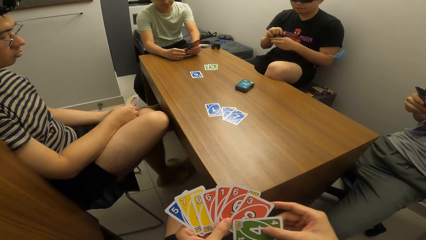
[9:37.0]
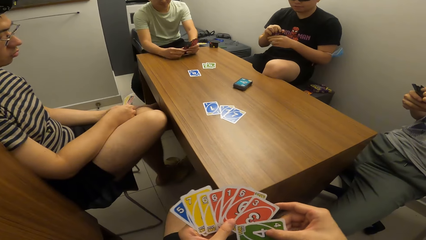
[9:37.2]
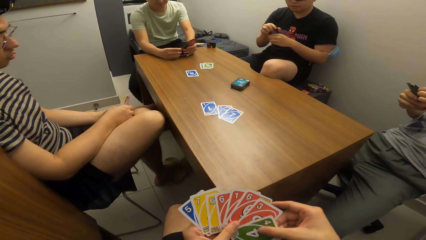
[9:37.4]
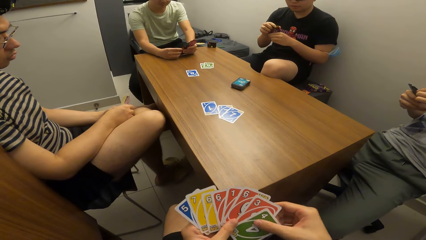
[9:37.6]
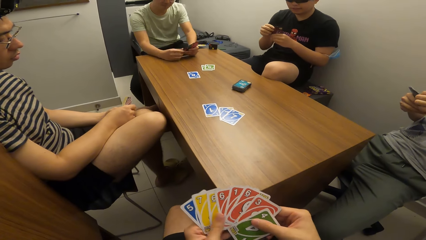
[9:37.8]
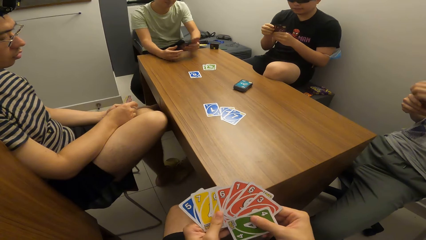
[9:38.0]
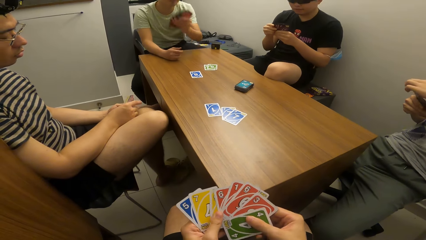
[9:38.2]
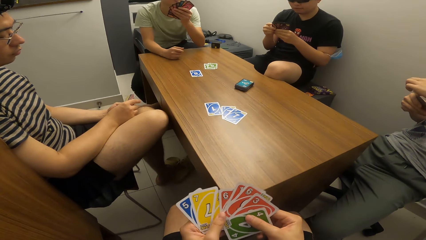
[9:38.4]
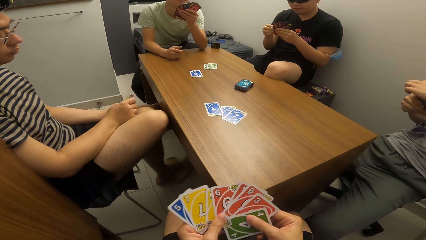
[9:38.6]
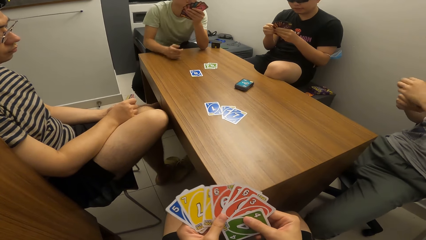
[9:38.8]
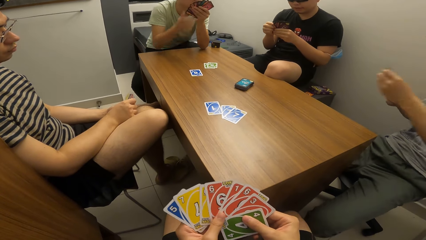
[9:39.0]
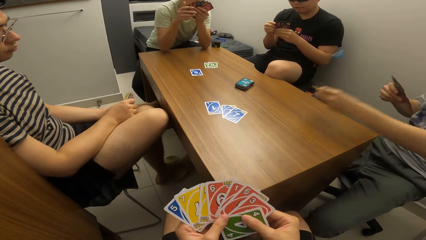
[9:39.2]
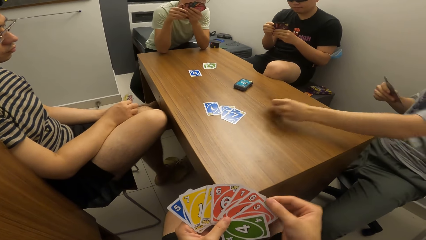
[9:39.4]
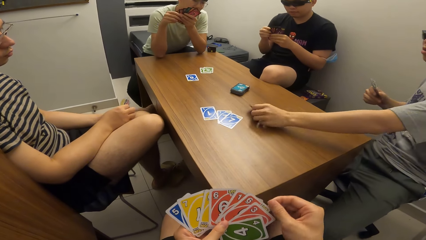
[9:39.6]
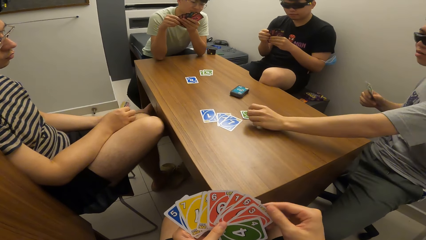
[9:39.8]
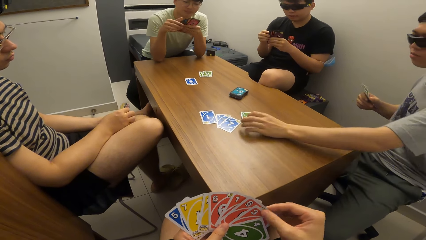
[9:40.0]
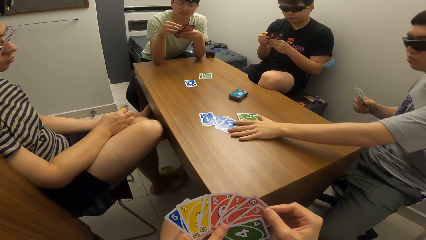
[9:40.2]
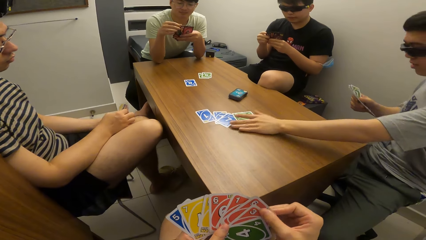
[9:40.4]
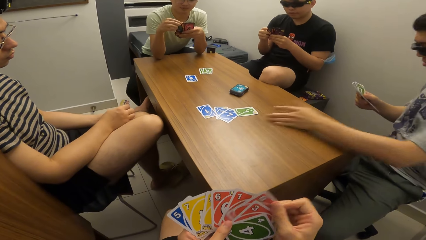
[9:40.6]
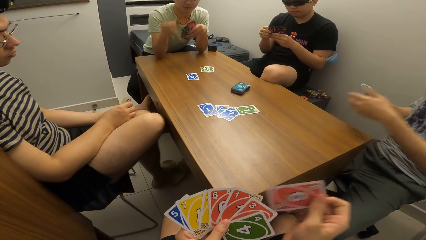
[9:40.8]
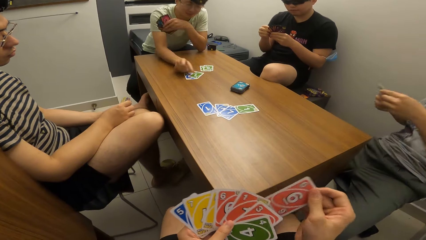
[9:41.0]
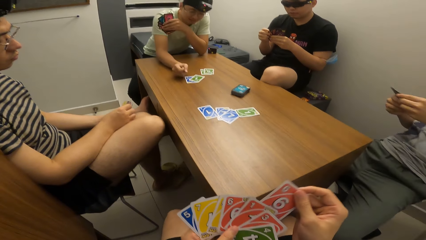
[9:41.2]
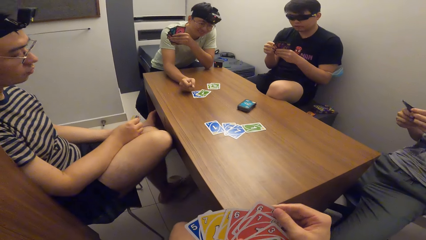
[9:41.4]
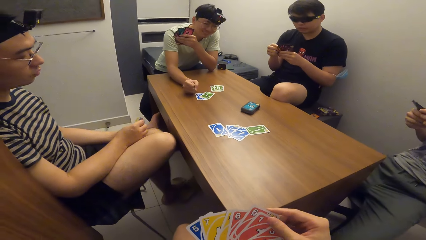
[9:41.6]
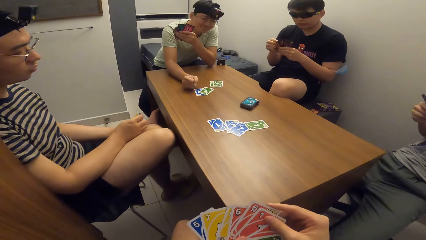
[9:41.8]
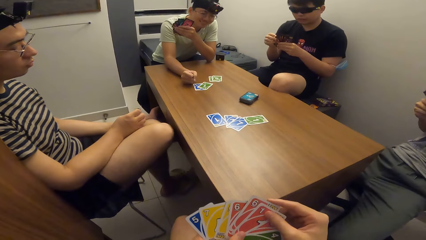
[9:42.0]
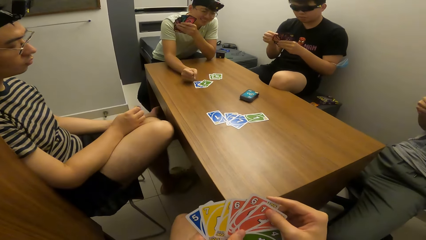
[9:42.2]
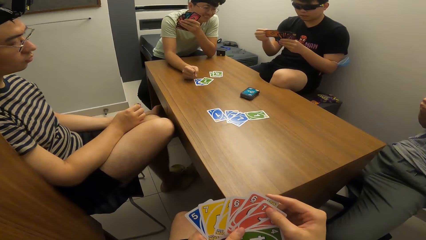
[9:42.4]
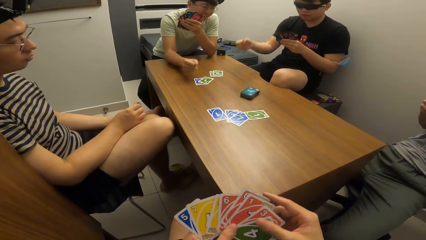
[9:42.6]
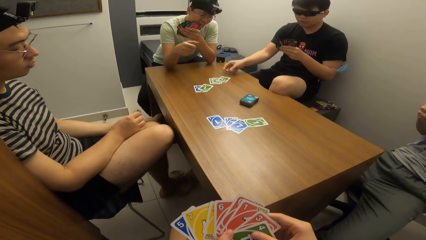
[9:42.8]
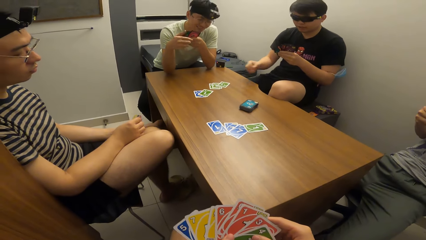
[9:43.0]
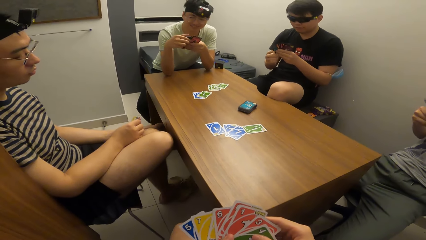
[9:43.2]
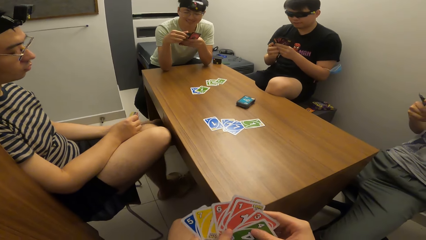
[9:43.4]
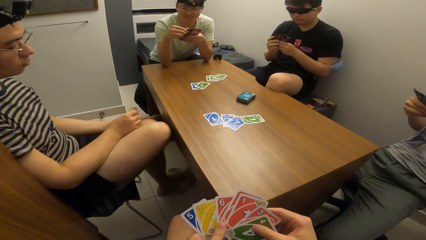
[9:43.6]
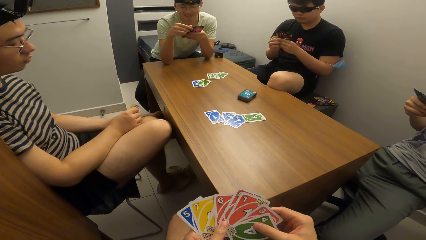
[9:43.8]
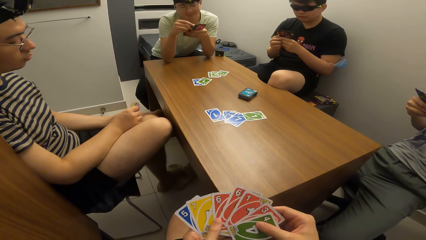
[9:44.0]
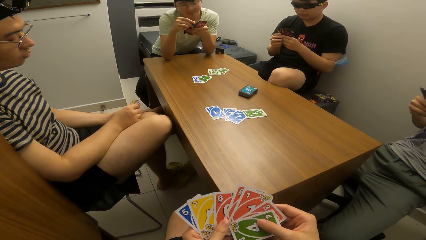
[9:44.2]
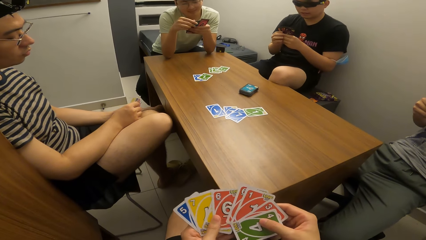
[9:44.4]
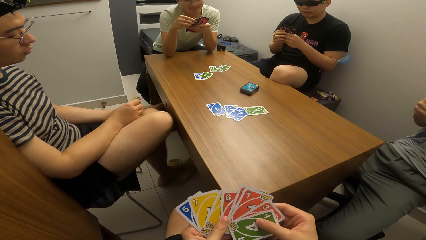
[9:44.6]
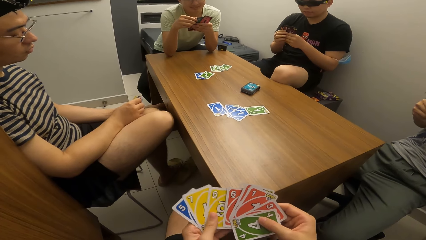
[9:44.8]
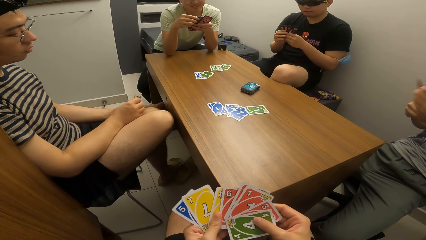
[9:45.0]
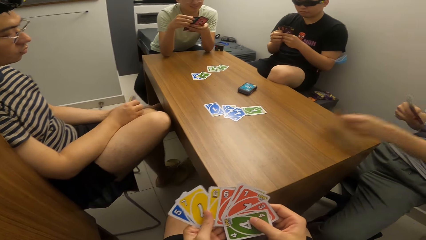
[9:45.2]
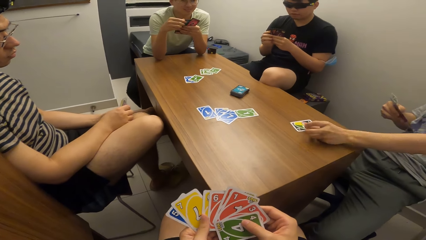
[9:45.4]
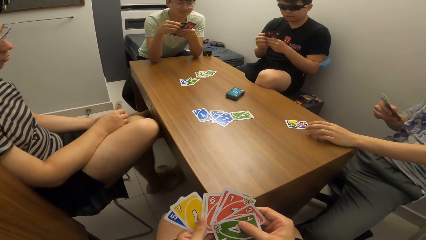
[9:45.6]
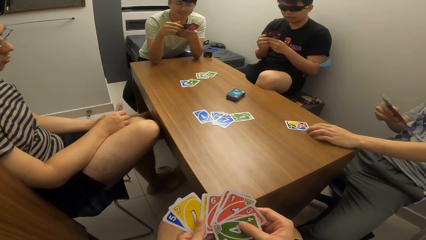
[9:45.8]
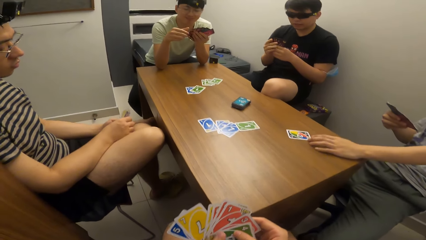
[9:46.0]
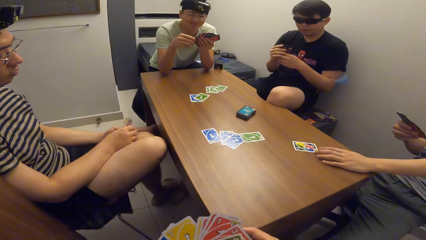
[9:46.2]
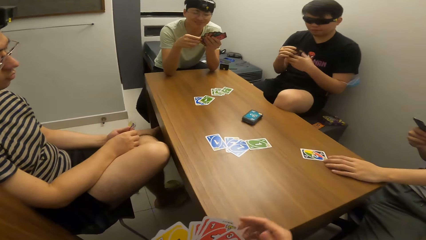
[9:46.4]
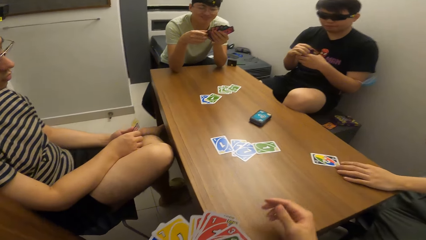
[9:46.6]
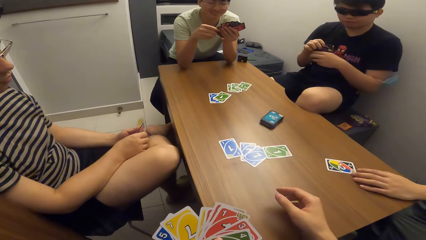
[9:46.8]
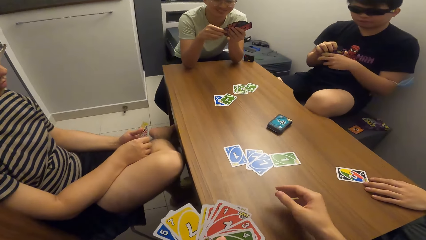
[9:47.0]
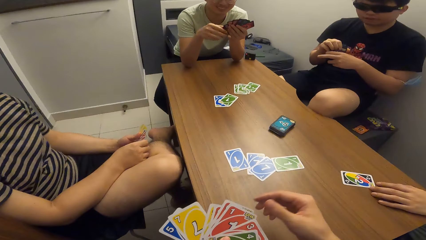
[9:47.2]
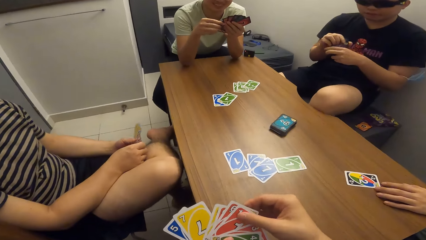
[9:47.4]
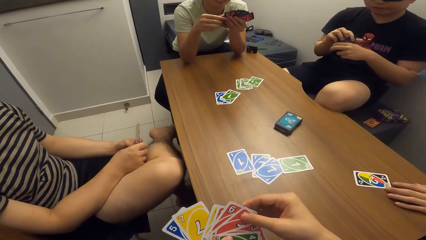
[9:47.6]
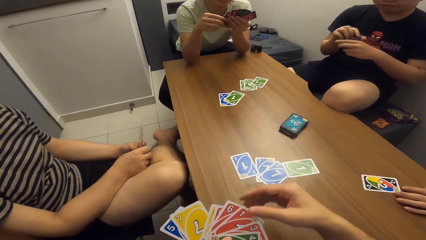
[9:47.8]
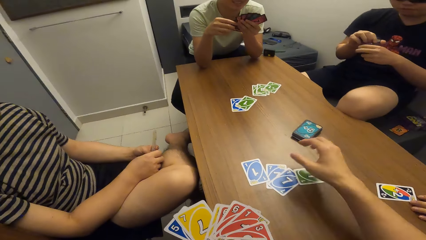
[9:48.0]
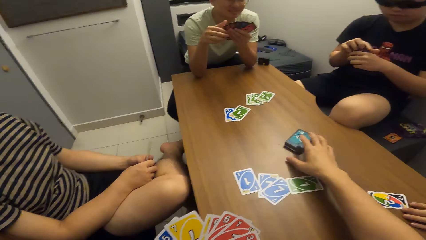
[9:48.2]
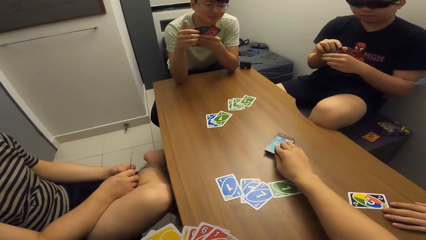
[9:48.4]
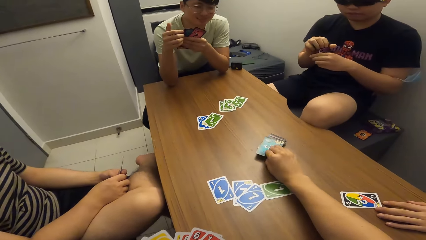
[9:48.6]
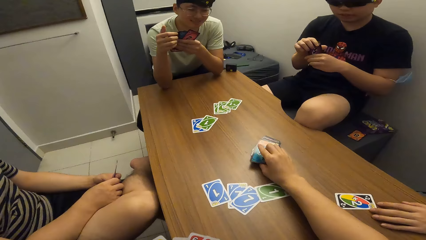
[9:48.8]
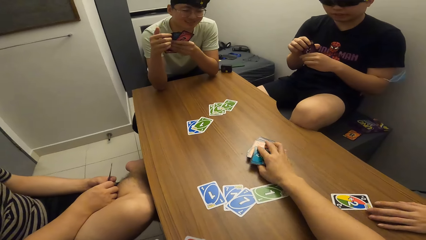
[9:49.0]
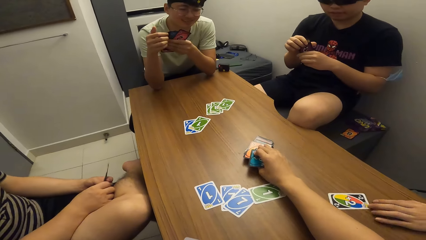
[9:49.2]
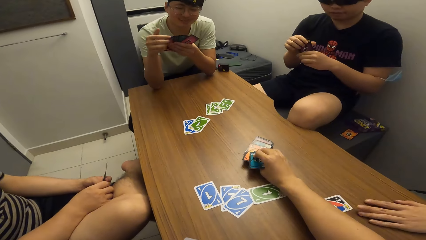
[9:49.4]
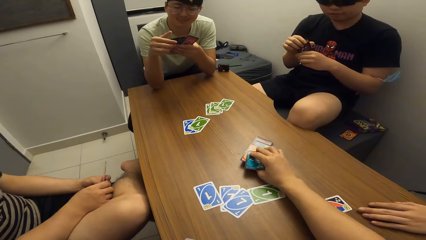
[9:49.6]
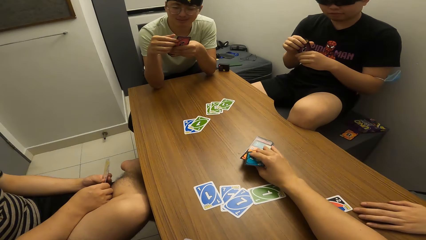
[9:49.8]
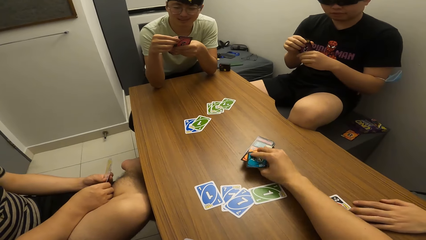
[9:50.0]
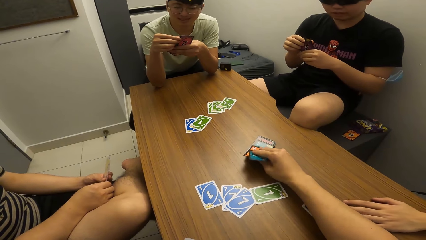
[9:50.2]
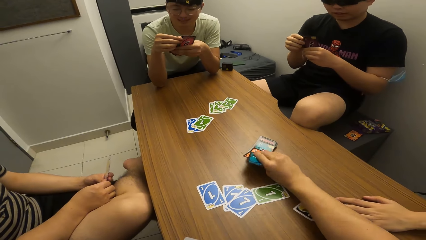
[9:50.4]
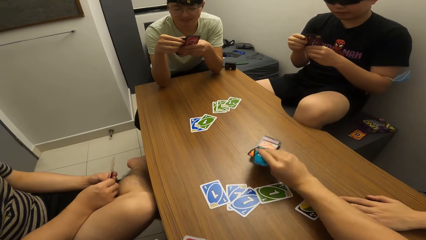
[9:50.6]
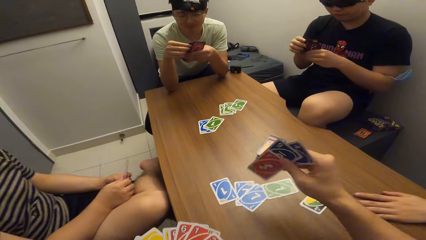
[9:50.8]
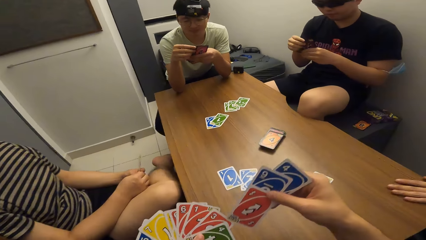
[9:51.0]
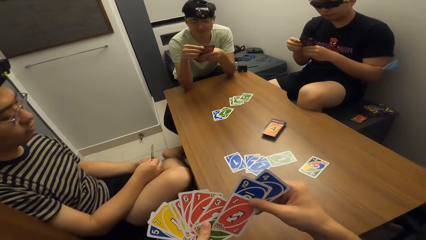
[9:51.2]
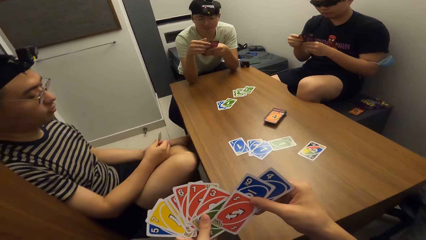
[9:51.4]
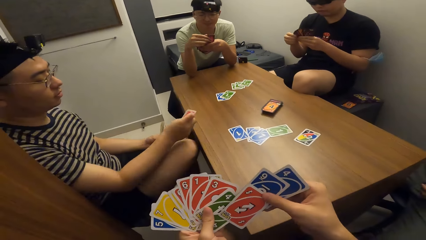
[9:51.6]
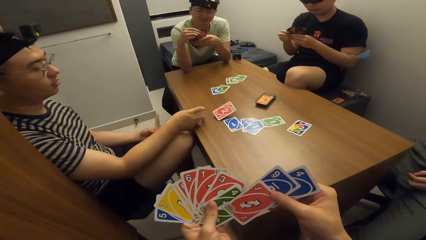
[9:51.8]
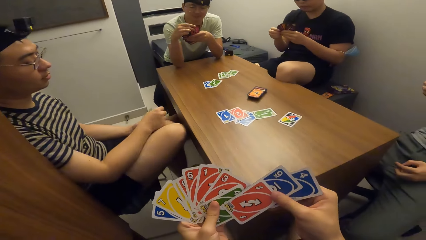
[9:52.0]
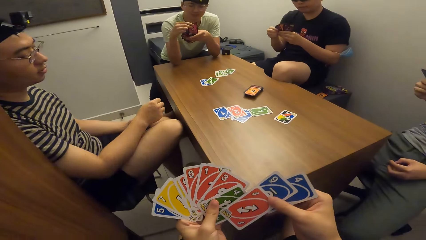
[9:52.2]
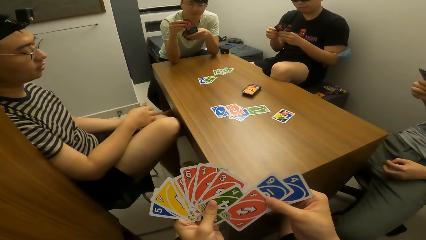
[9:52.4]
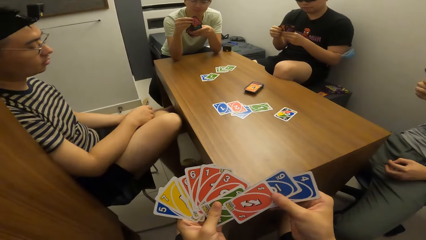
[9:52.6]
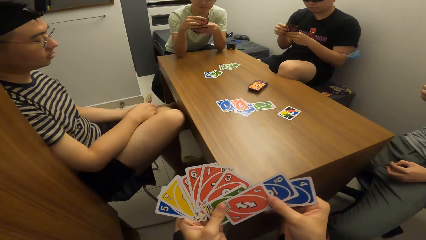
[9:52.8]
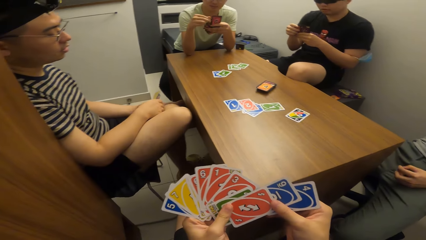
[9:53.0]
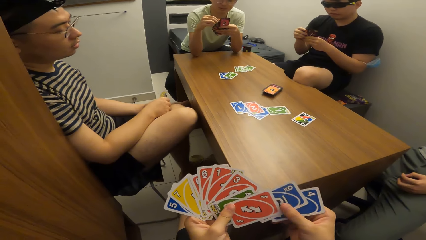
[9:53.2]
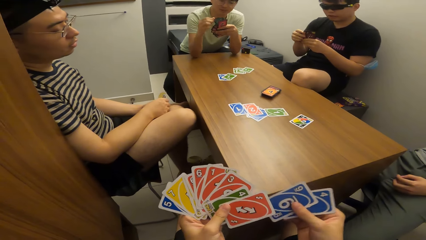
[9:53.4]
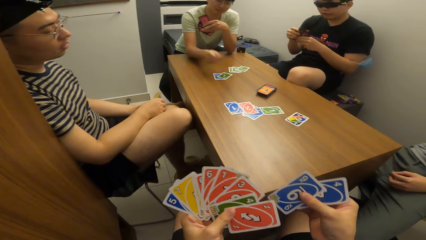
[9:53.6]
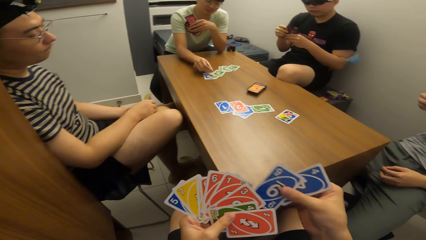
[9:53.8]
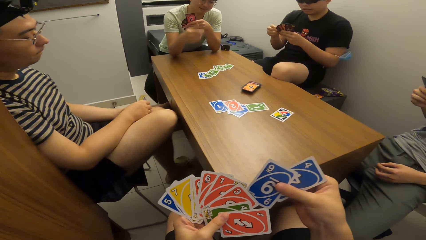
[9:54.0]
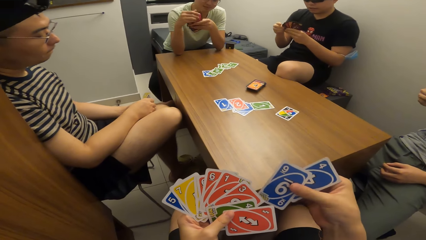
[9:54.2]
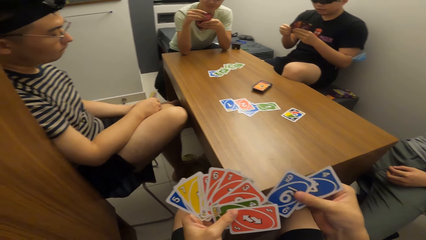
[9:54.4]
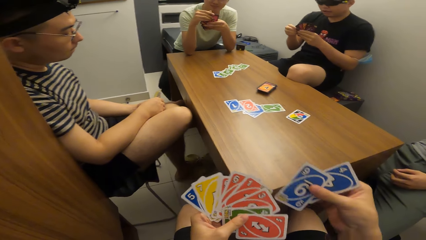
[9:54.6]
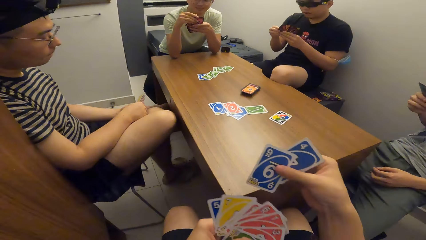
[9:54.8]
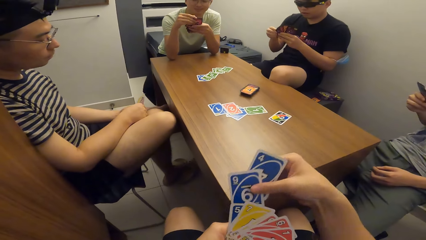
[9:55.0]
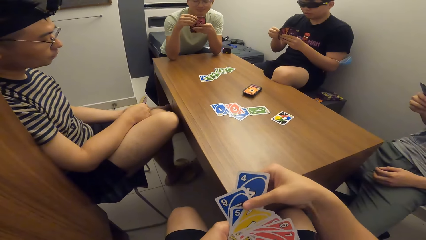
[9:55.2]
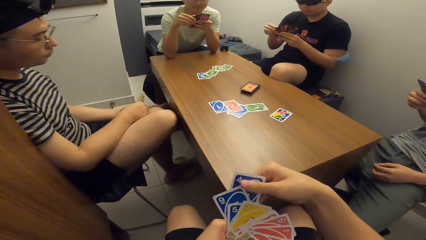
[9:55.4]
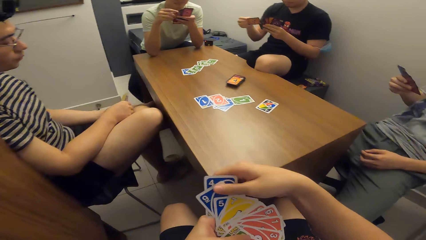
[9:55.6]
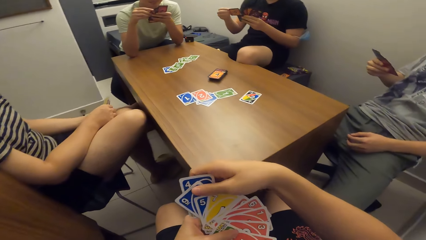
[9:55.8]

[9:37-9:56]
A man plays a card on the table with his left hand, and adjusts cards on the table with his left hand. Another man plays a card on the table with his right hand. A third man plays a card on the table with his right hand. The first man plays a card on the table with his left hand. The camera wearer picks cards from the deck of cards on the table. A fourth man plays a card on the table with his right hand. The second man plays a card on the table with his right hand.
